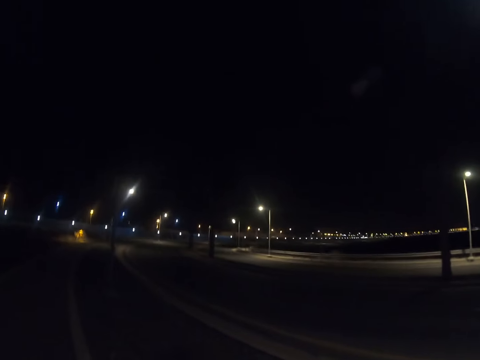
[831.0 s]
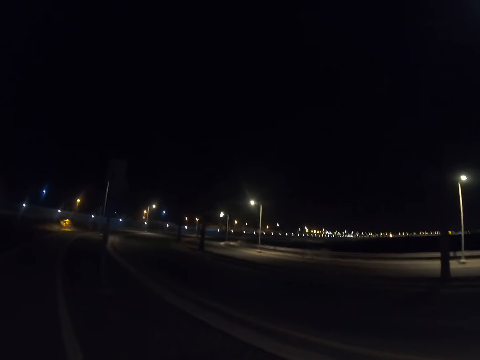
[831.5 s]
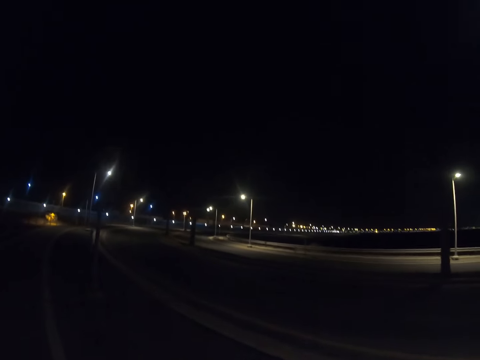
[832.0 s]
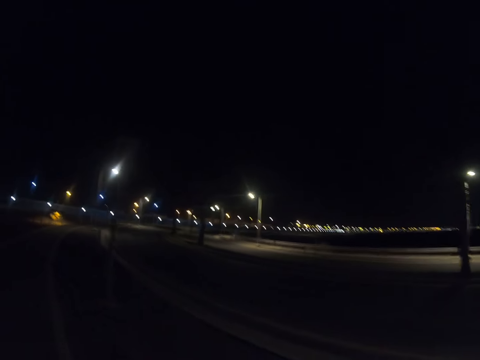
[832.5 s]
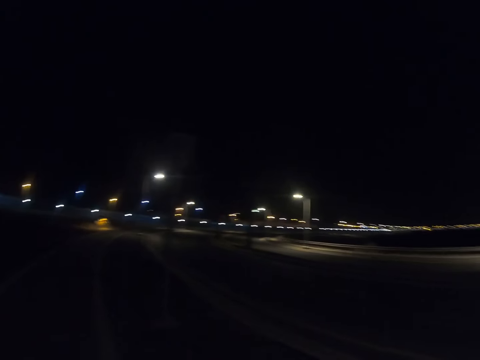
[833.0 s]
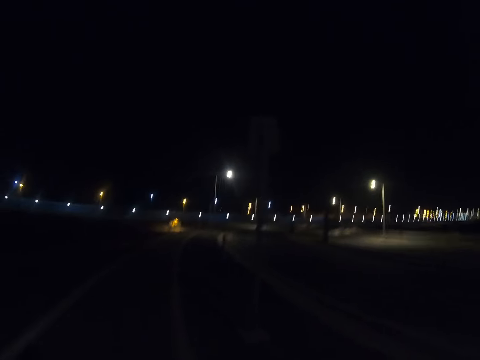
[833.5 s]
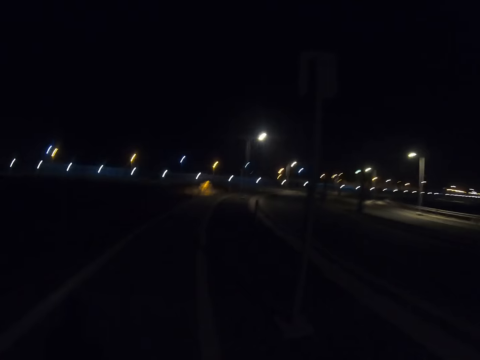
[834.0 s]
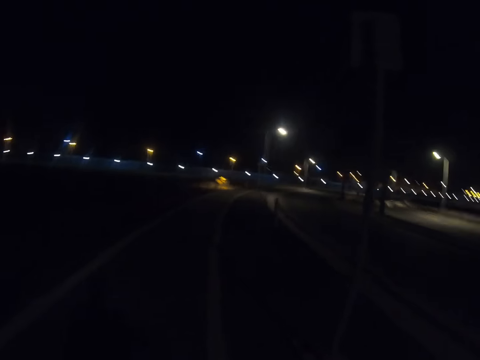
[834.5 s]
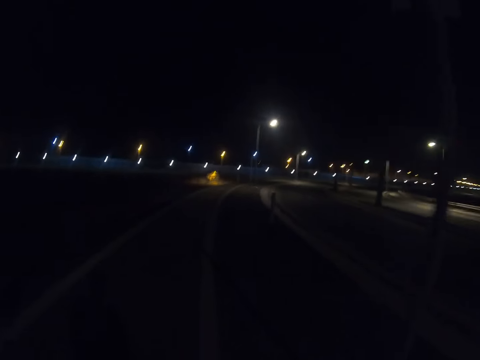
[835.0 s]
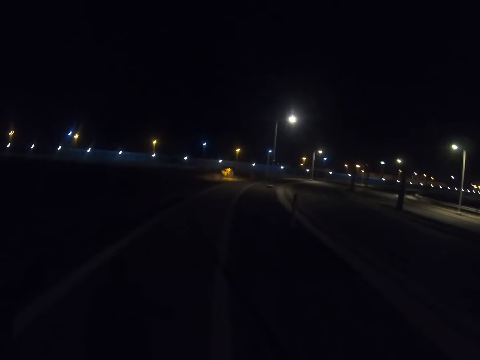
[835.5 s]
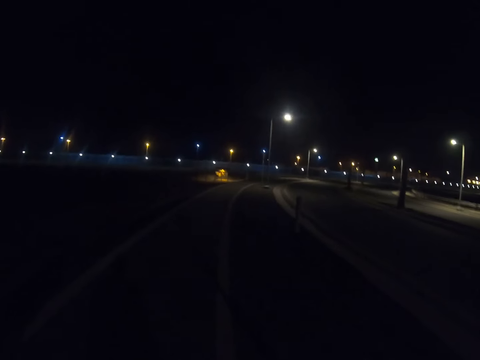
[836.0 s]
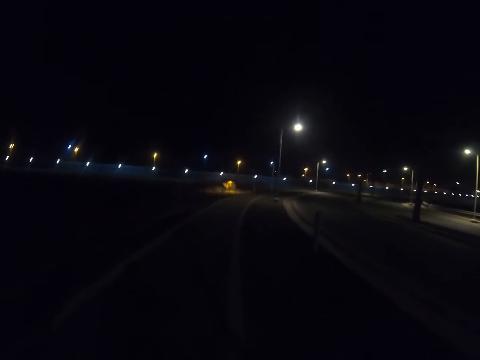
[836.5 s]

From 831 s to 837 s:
The camera wearer walks along the highway.

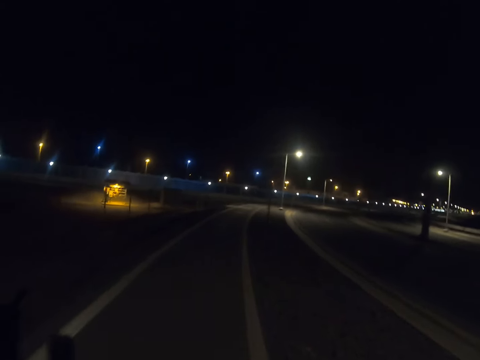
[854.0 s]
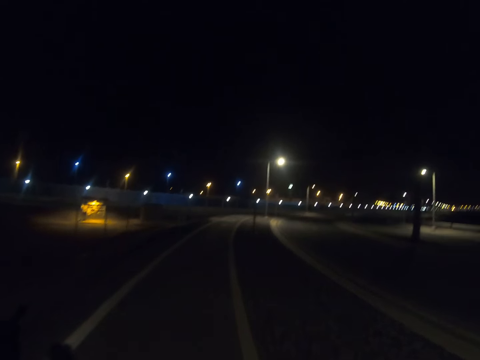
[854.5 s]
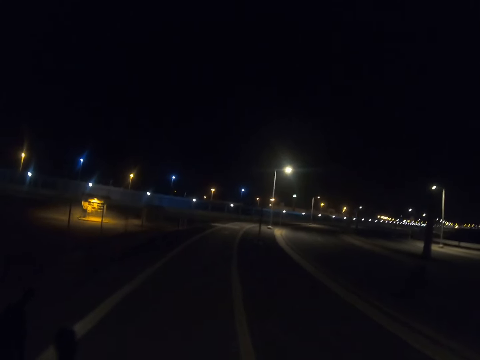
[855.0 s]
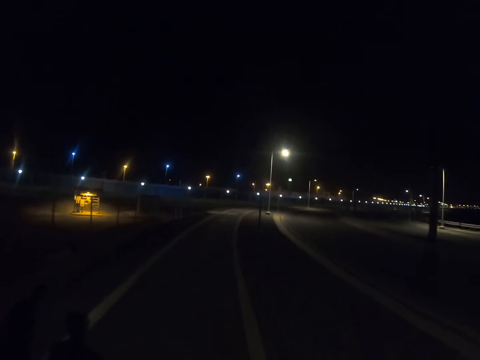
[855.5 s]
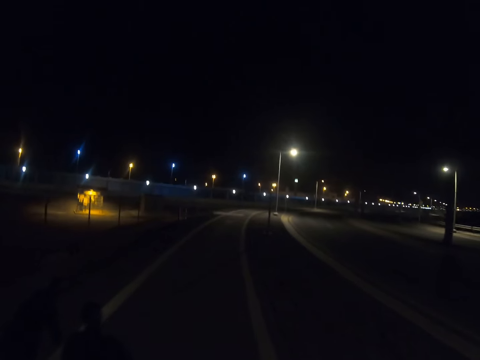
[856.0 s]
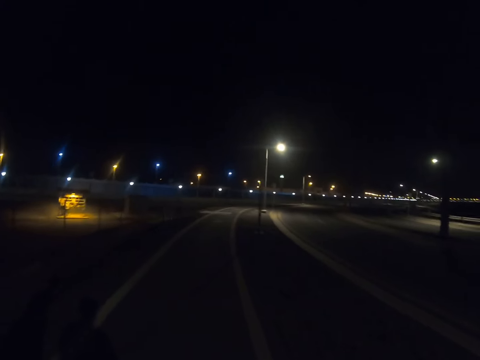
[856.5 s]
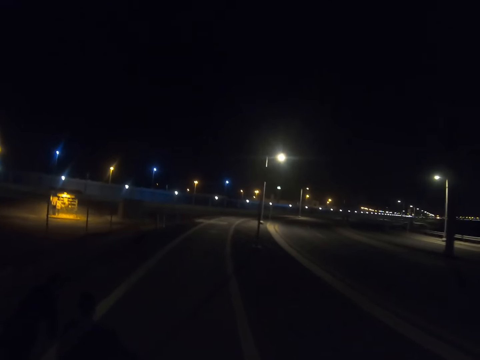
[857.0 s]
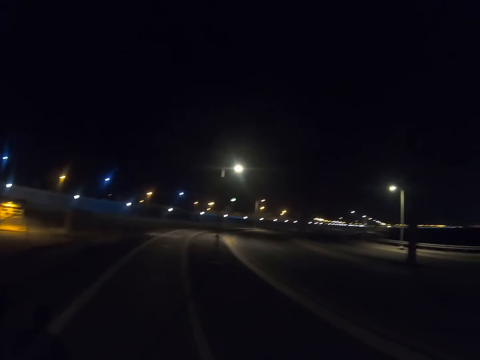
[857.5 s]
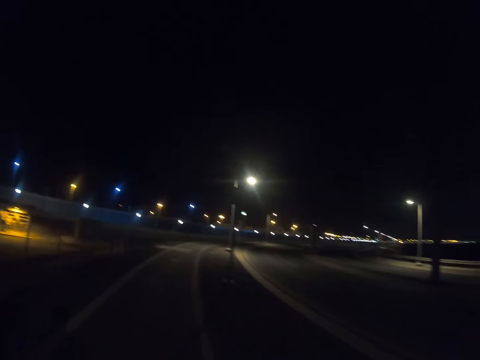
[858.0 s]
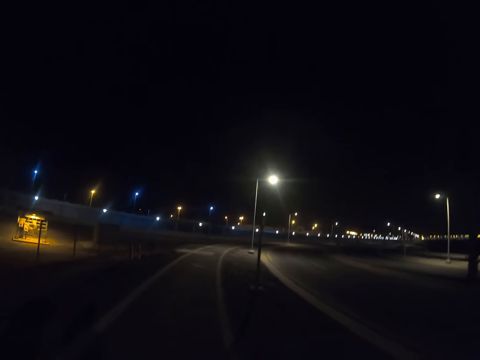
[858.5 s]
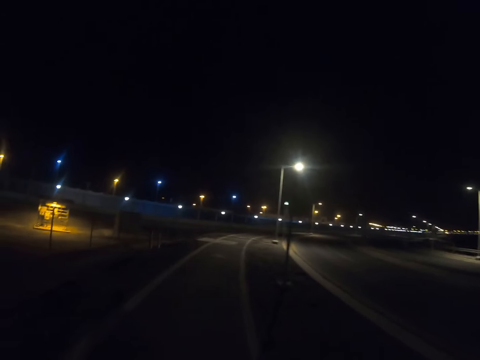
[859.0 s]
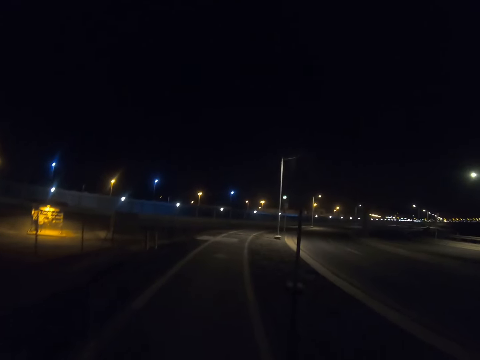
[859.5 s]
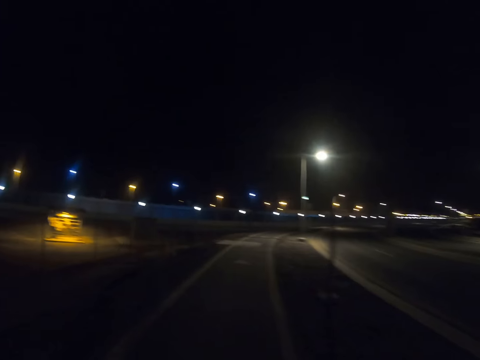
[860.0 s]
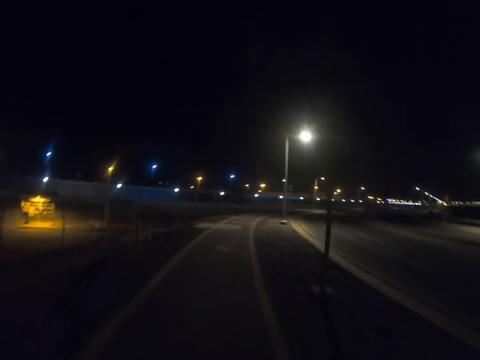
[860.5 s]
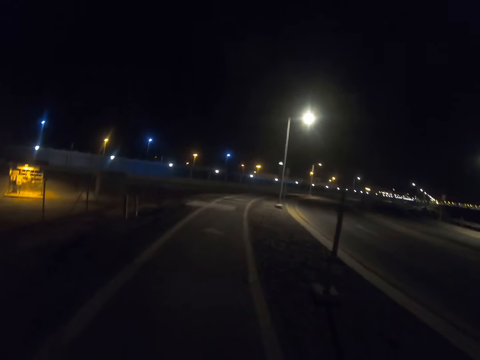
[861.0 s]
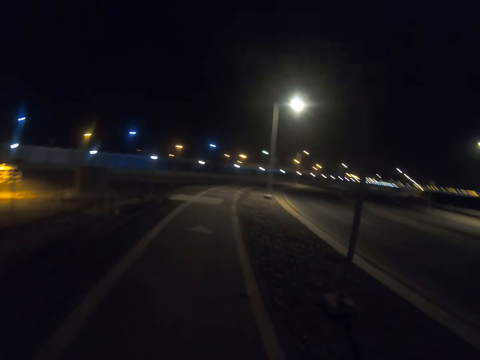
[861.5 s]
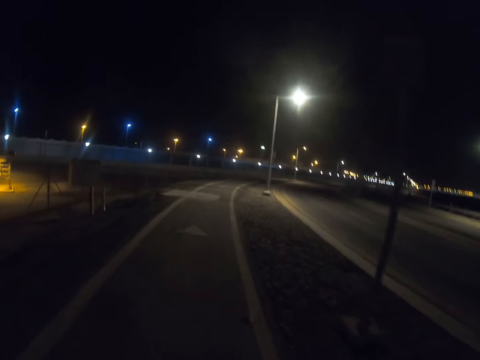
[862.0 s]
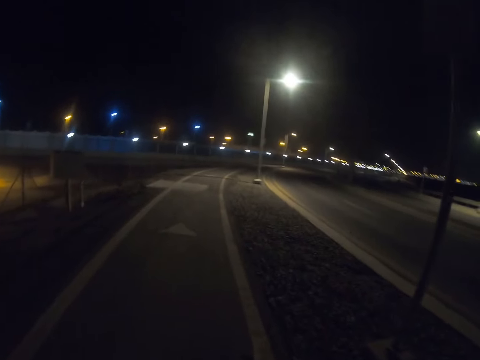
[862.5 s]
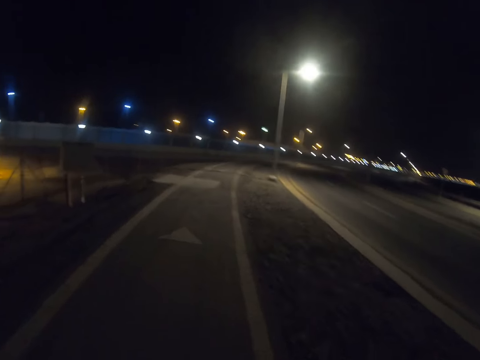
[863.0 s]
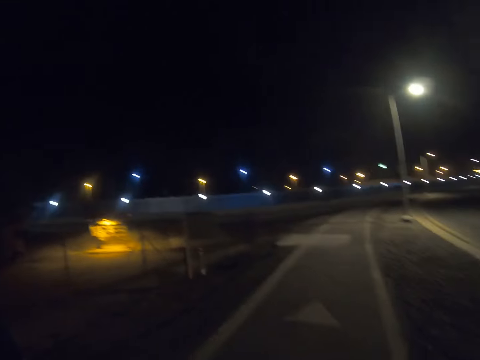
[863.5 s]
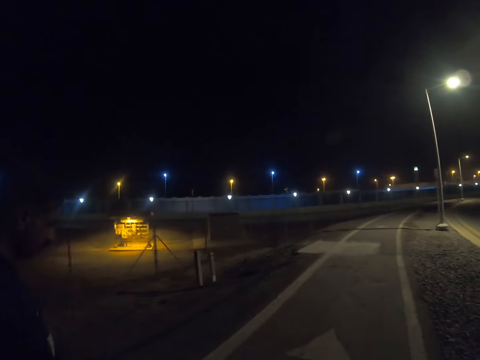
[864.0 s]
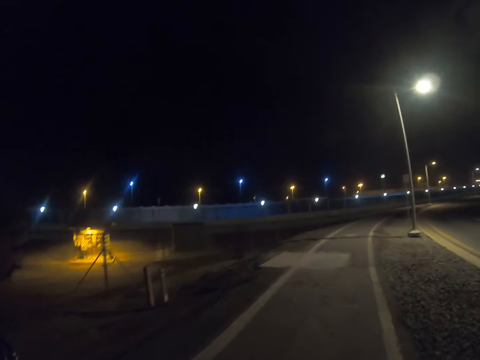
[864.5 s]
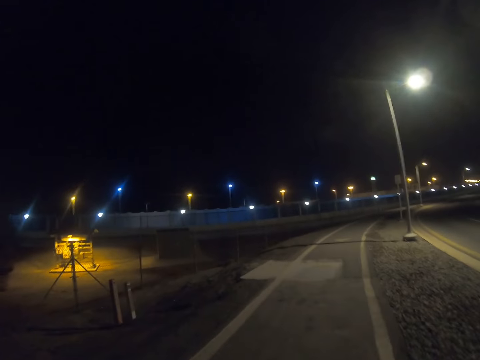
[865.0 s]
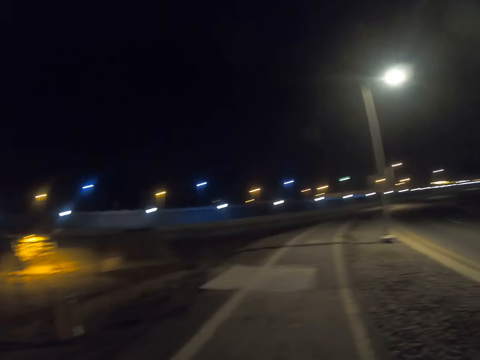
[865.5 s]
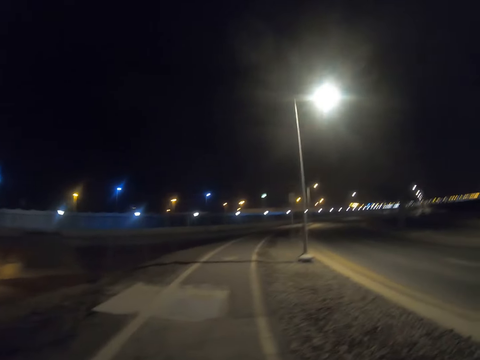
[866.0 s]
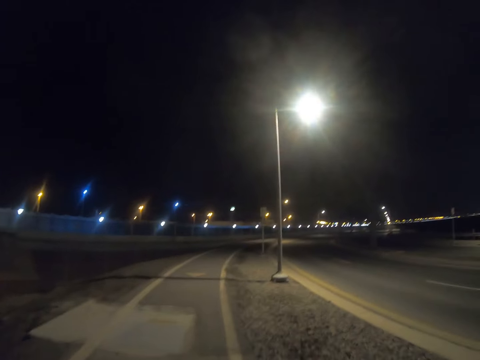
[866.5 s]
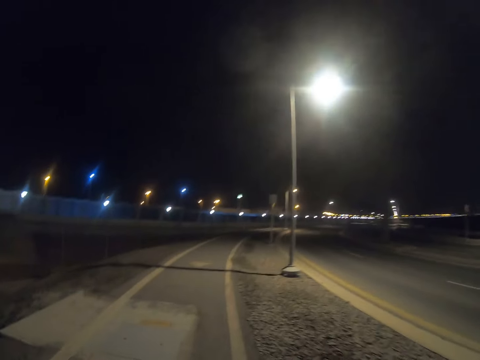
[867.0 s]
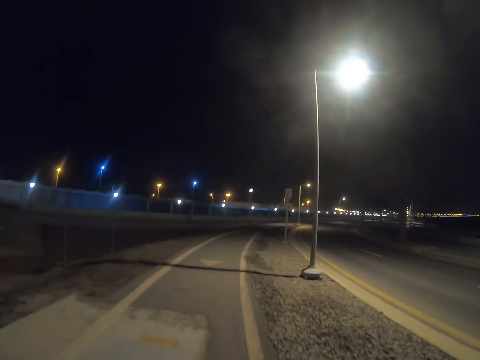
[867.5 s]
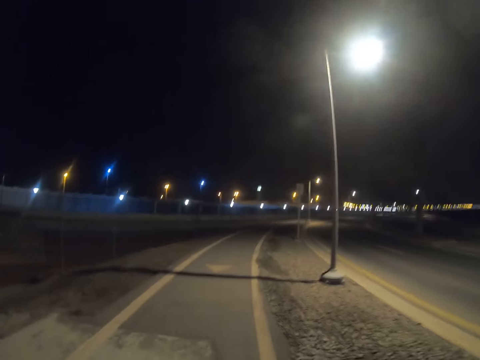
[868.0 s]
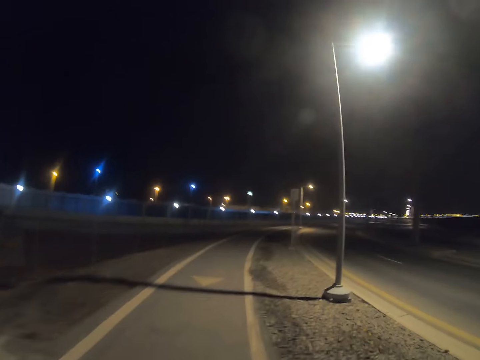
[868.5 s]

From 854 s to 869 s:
A person walks along the highway. The camera wearer walks along the highway. Another person walks along the highway. The camera wearer walks along the highway.

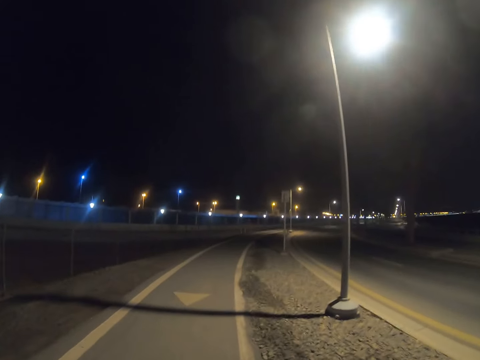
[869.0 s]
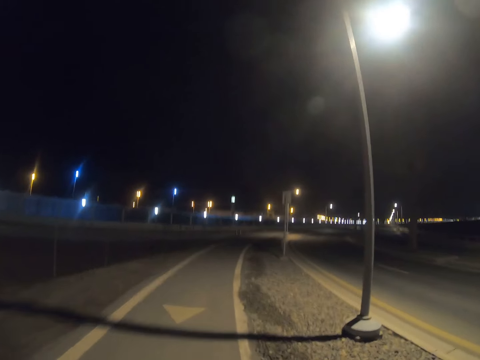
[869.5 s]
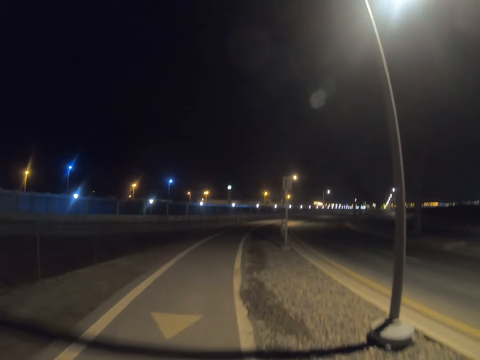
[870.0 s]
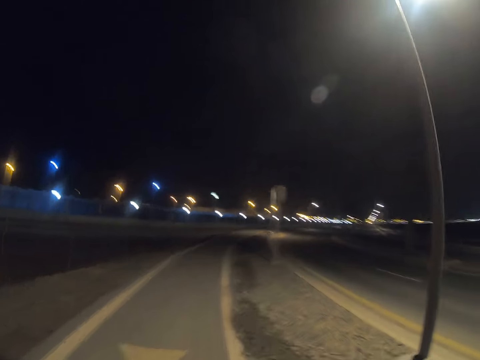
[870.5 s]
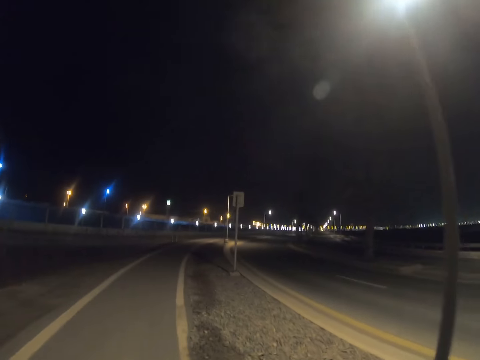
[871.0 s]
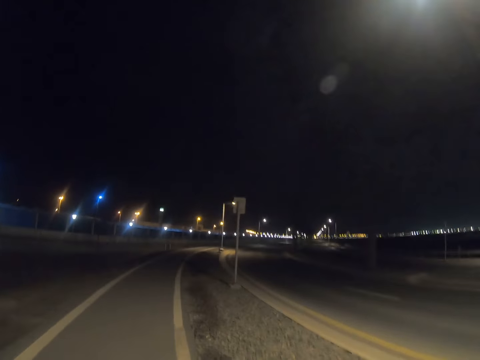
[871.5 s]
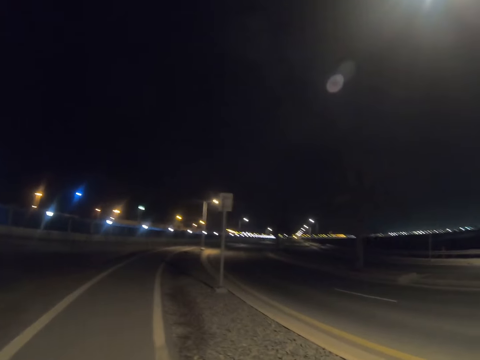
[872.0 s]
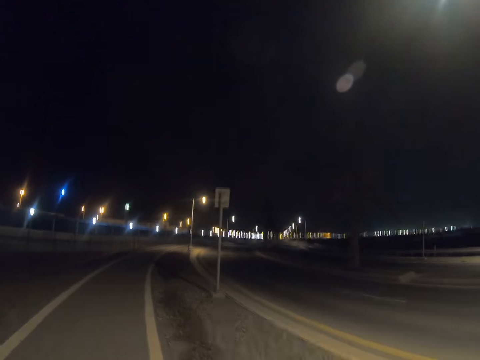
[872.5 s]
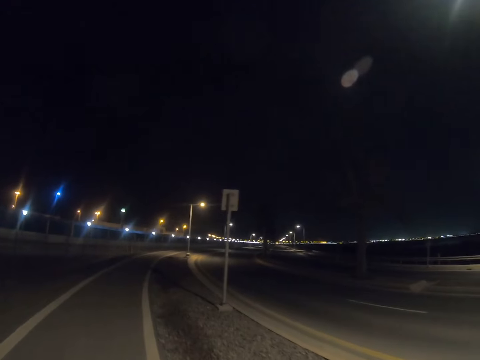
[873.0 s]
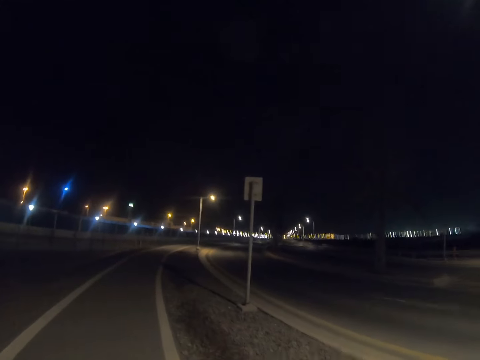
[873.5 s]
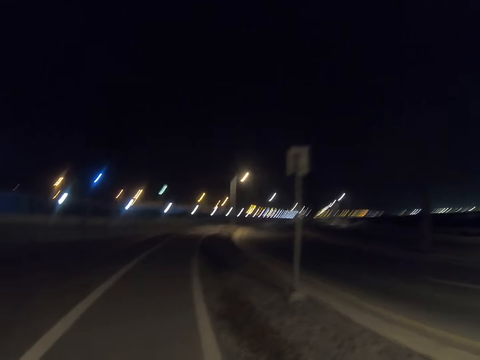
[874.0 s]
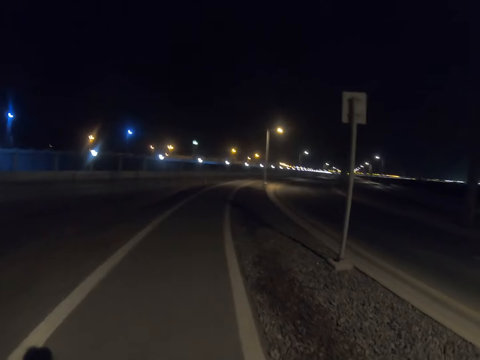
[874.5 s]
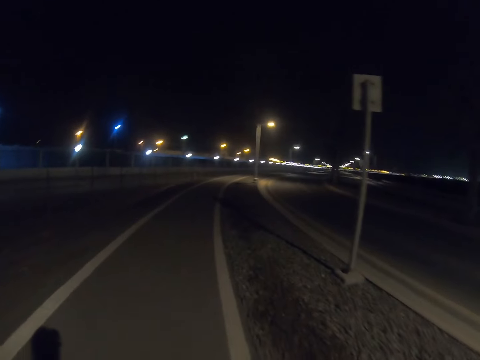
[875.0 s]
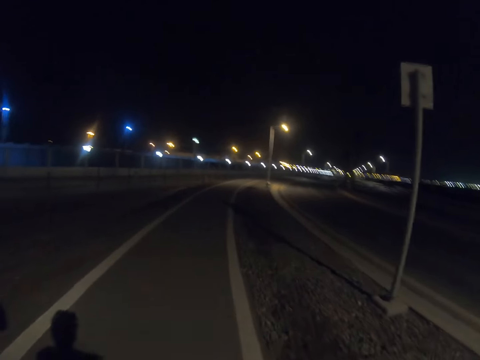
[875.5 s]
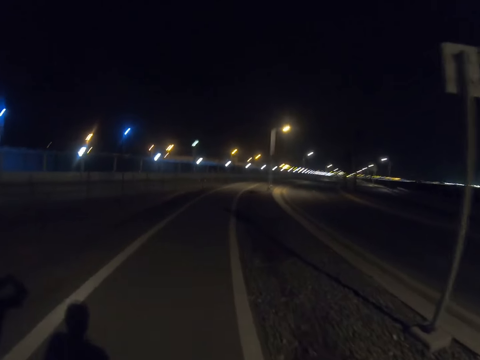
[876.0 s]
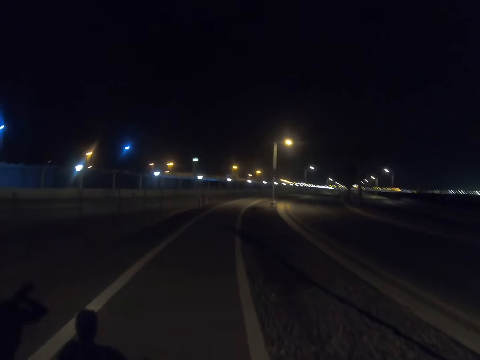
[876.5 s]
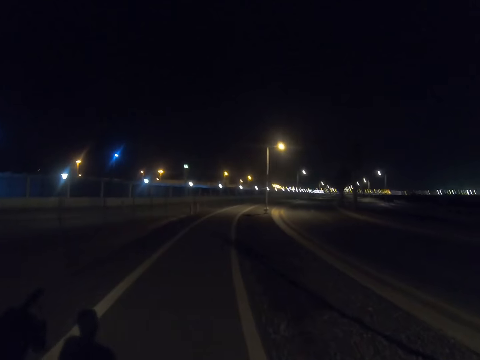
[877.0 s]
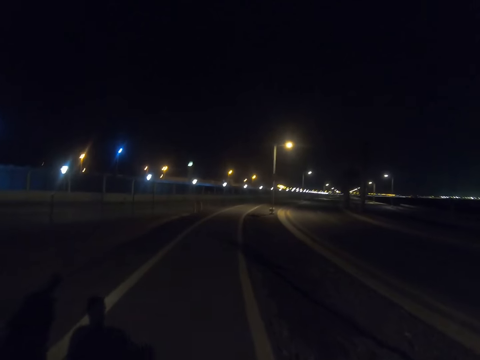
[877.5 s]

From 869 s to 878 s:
A person walks along the highway.
